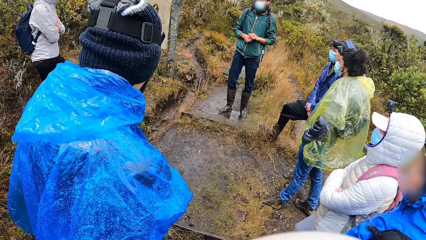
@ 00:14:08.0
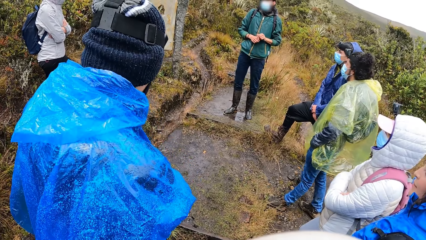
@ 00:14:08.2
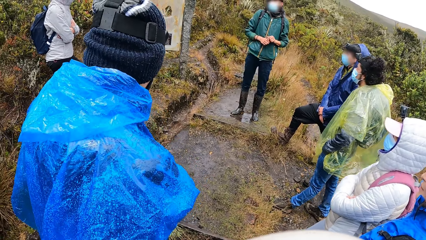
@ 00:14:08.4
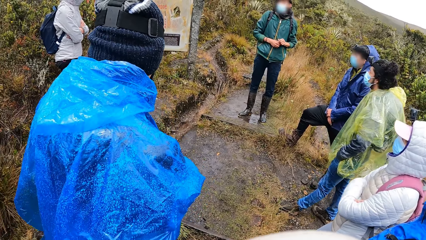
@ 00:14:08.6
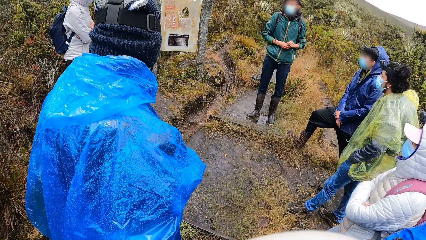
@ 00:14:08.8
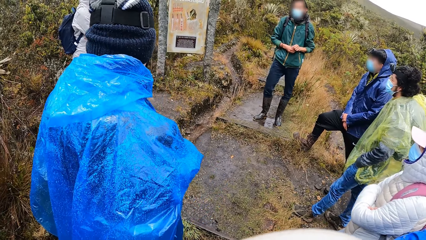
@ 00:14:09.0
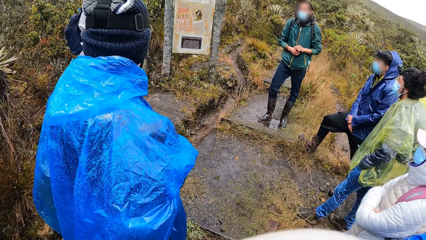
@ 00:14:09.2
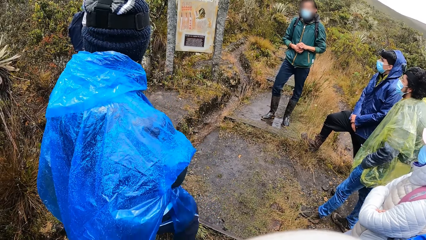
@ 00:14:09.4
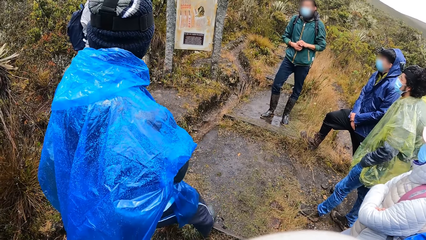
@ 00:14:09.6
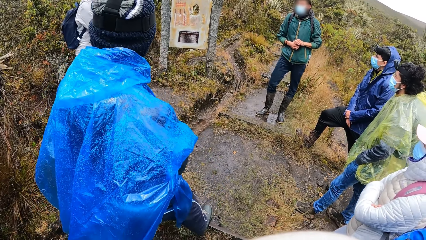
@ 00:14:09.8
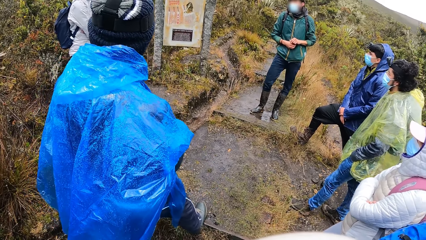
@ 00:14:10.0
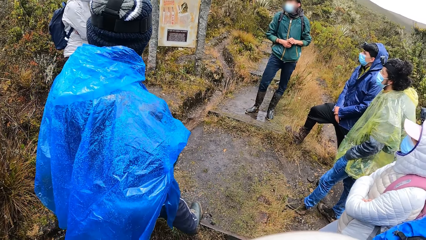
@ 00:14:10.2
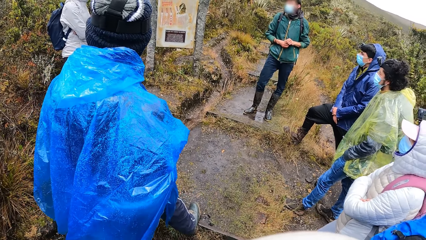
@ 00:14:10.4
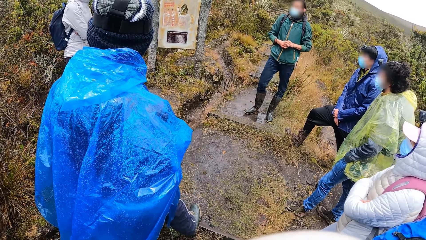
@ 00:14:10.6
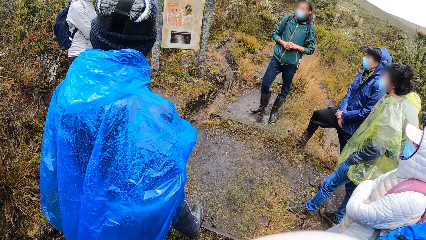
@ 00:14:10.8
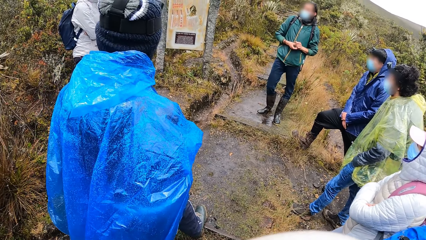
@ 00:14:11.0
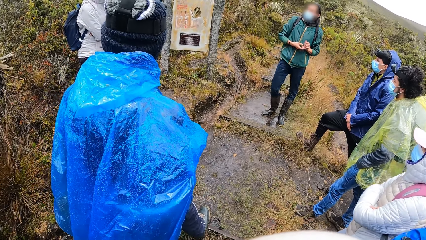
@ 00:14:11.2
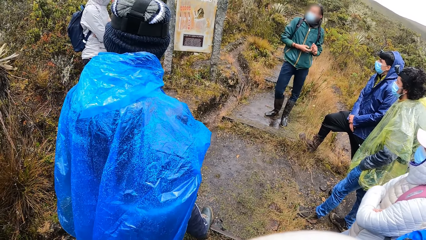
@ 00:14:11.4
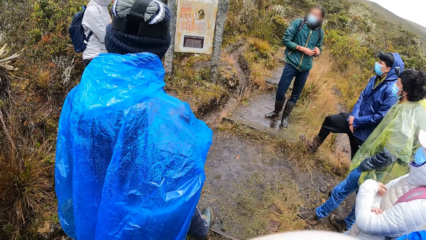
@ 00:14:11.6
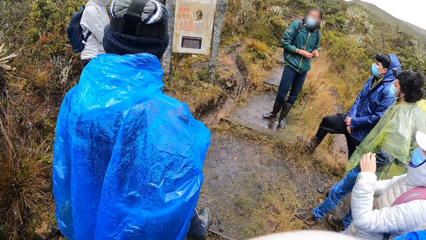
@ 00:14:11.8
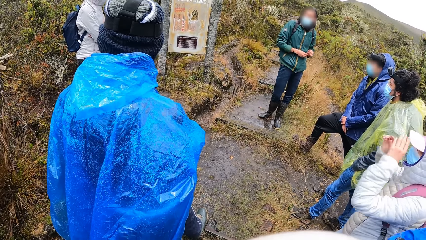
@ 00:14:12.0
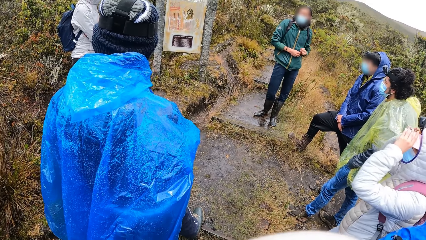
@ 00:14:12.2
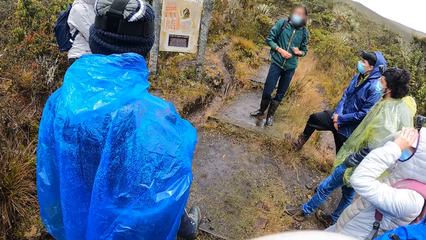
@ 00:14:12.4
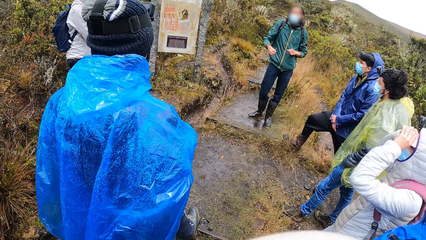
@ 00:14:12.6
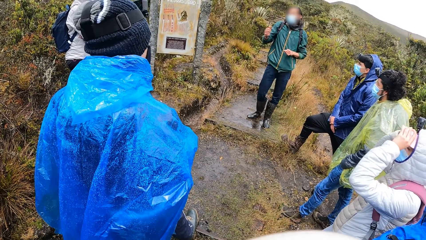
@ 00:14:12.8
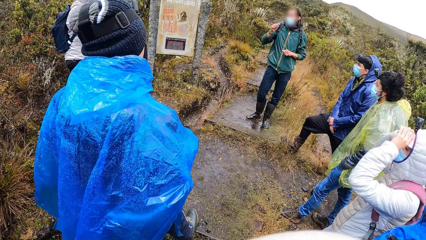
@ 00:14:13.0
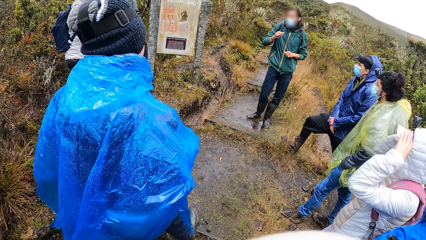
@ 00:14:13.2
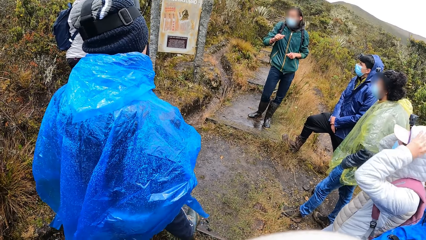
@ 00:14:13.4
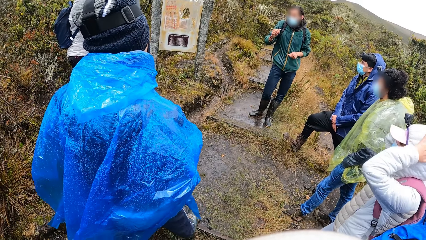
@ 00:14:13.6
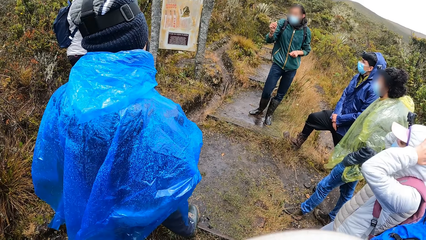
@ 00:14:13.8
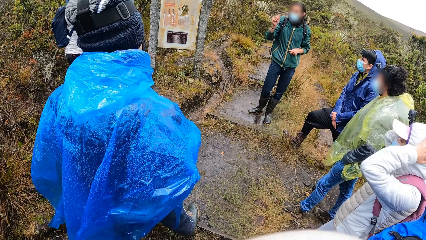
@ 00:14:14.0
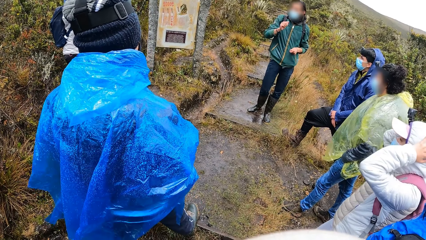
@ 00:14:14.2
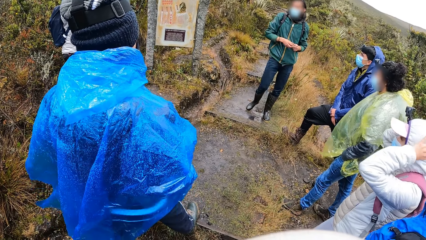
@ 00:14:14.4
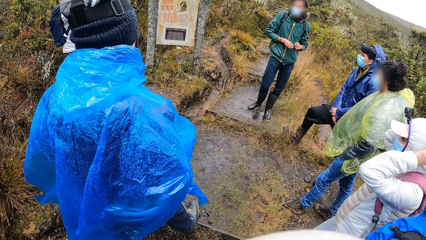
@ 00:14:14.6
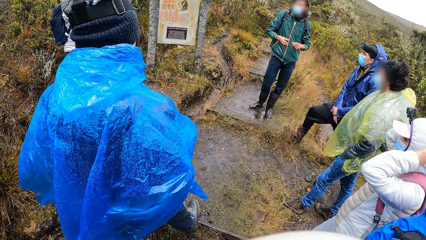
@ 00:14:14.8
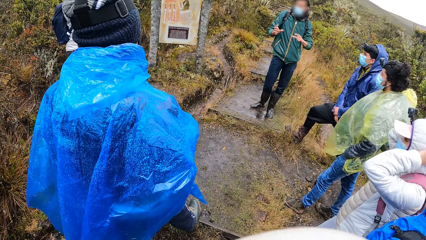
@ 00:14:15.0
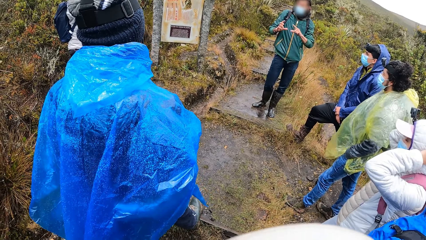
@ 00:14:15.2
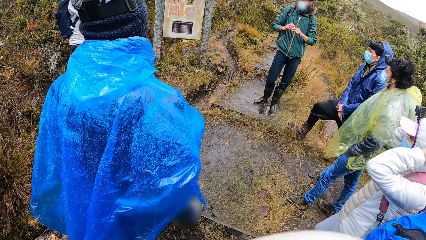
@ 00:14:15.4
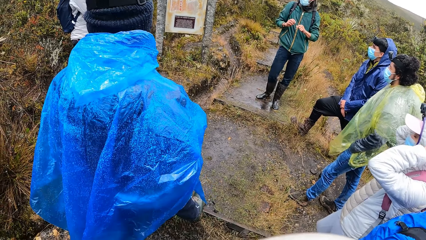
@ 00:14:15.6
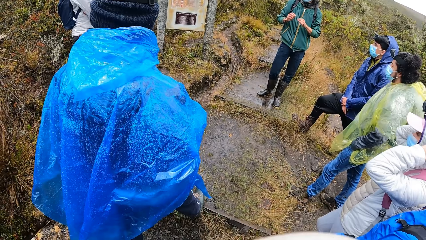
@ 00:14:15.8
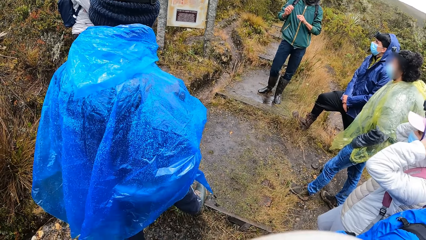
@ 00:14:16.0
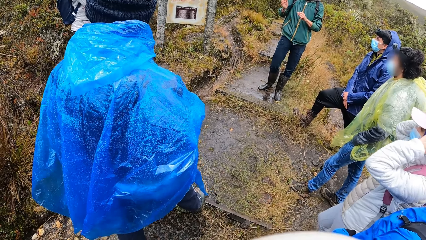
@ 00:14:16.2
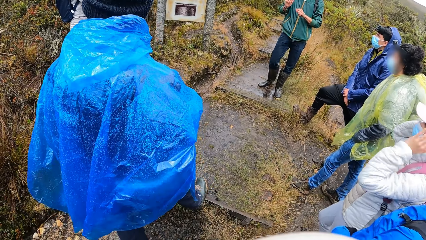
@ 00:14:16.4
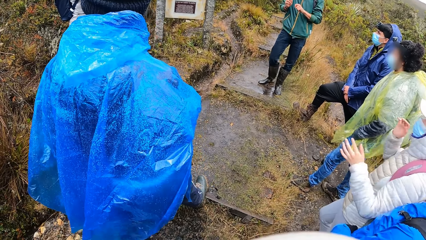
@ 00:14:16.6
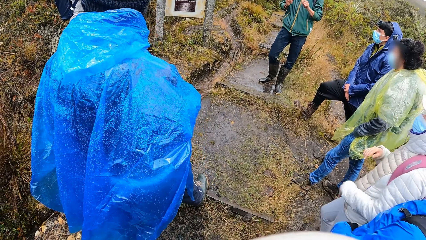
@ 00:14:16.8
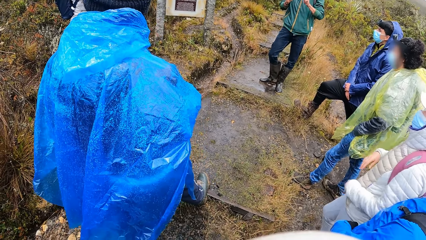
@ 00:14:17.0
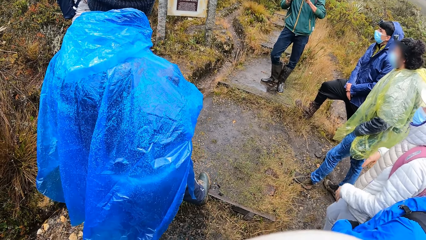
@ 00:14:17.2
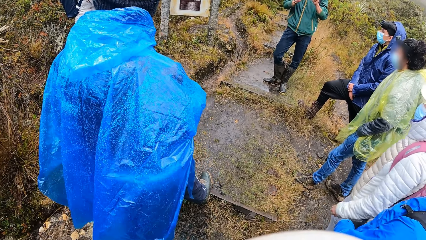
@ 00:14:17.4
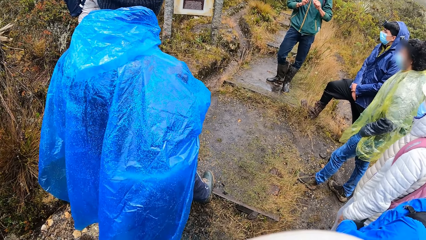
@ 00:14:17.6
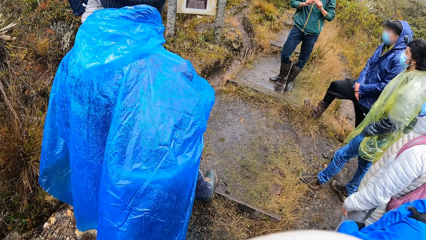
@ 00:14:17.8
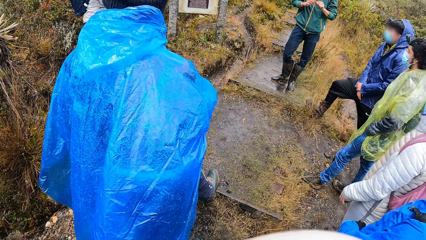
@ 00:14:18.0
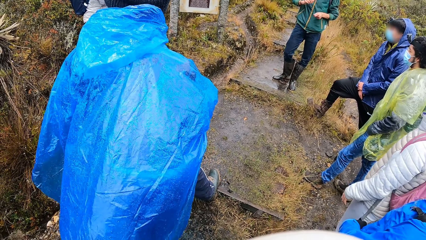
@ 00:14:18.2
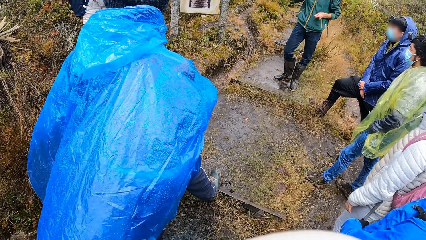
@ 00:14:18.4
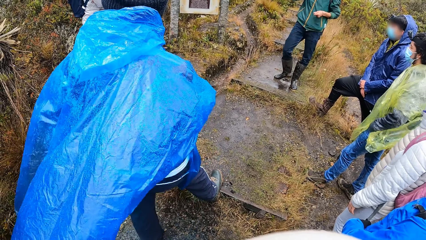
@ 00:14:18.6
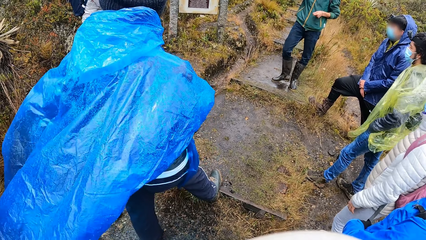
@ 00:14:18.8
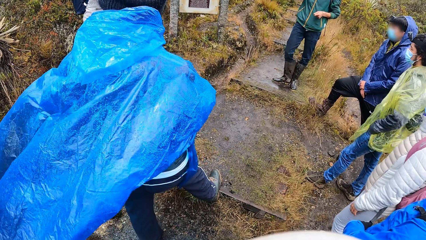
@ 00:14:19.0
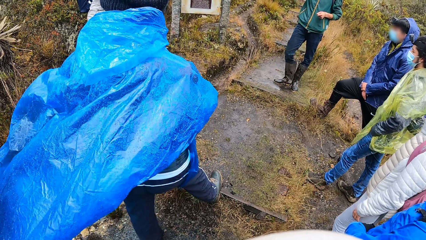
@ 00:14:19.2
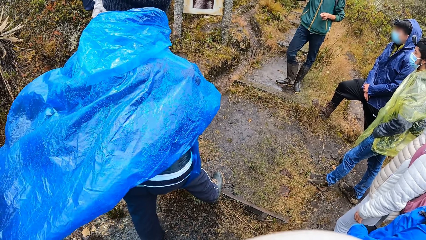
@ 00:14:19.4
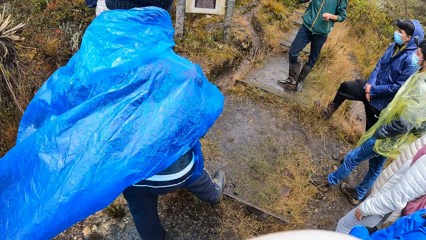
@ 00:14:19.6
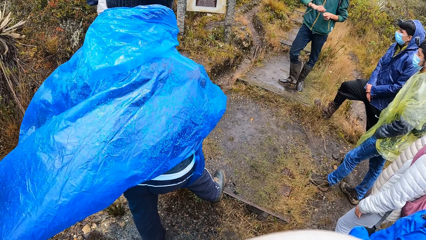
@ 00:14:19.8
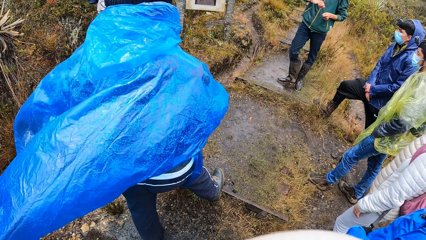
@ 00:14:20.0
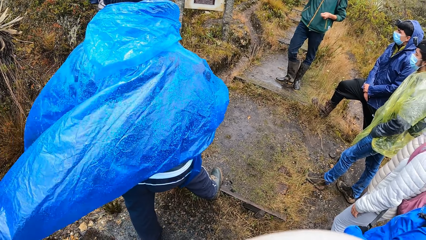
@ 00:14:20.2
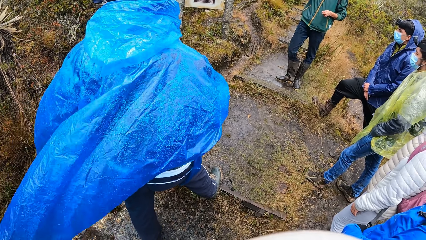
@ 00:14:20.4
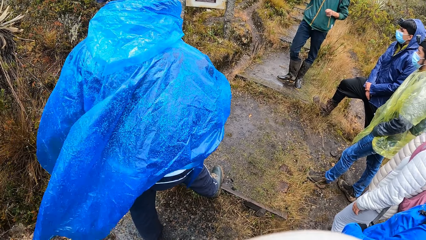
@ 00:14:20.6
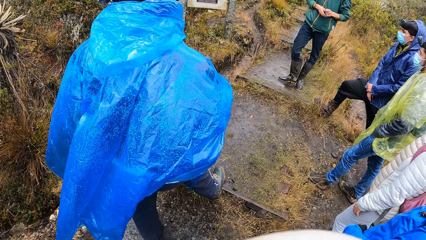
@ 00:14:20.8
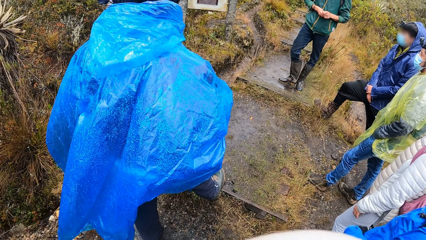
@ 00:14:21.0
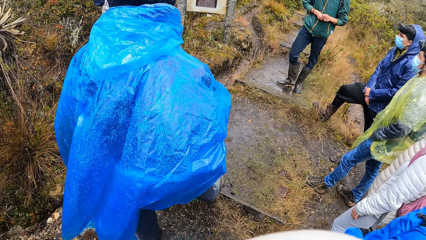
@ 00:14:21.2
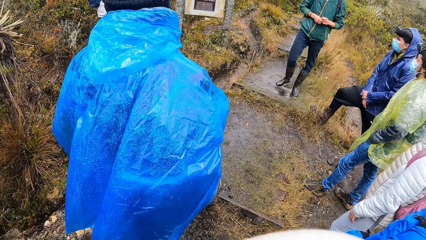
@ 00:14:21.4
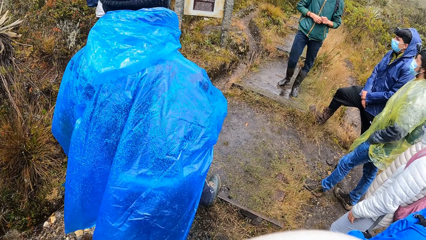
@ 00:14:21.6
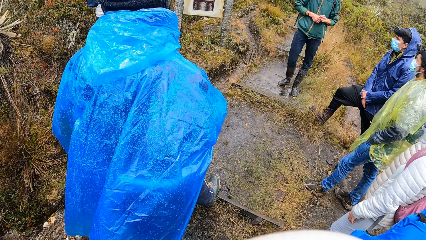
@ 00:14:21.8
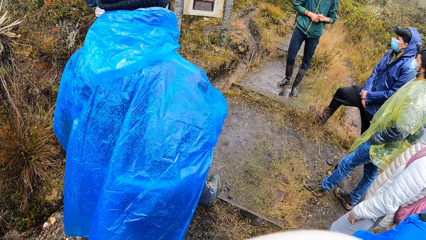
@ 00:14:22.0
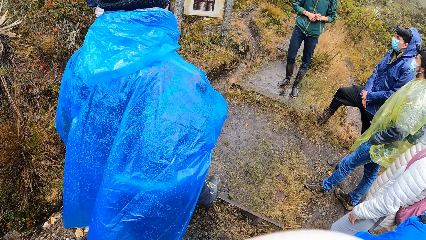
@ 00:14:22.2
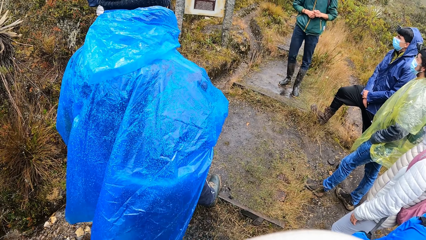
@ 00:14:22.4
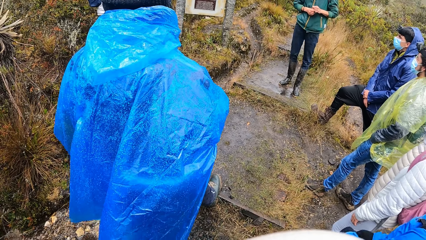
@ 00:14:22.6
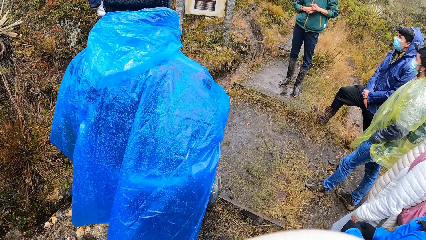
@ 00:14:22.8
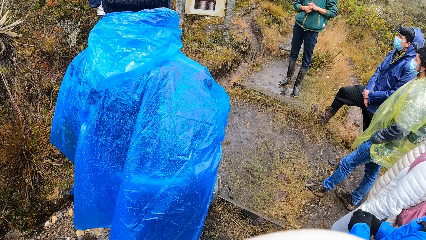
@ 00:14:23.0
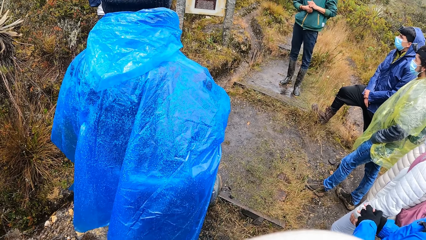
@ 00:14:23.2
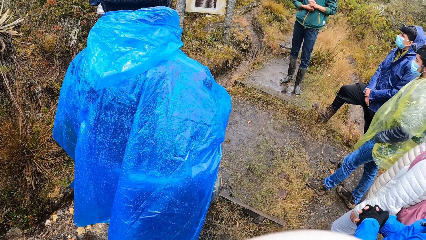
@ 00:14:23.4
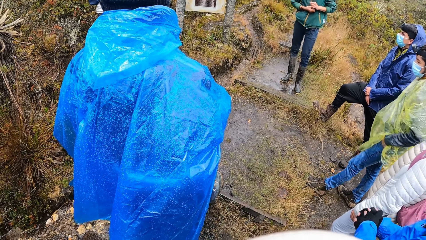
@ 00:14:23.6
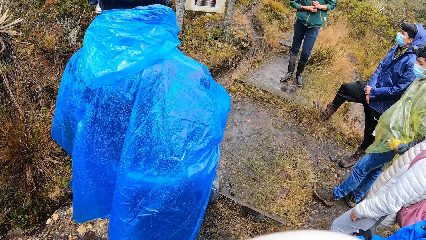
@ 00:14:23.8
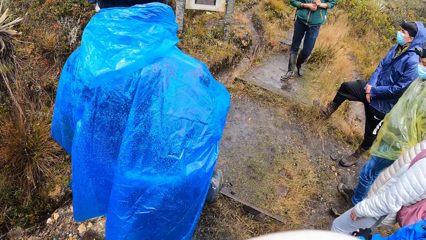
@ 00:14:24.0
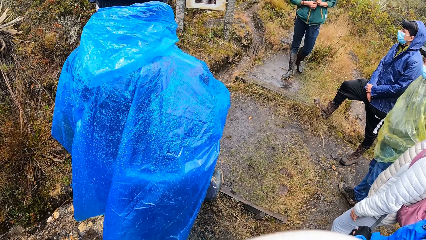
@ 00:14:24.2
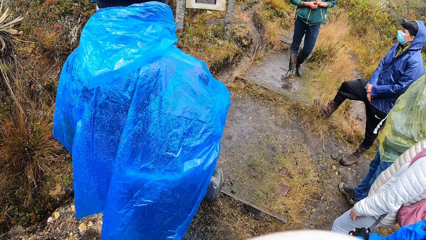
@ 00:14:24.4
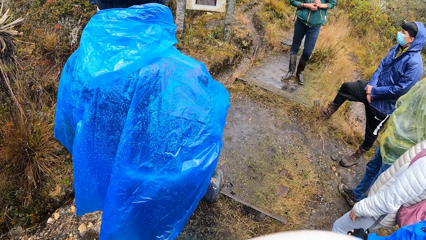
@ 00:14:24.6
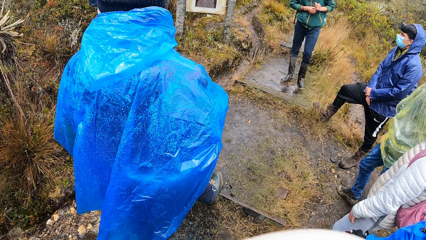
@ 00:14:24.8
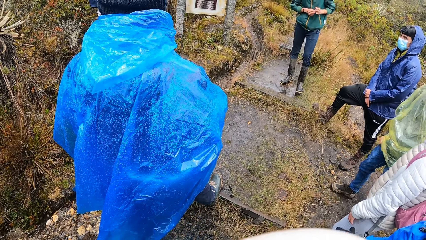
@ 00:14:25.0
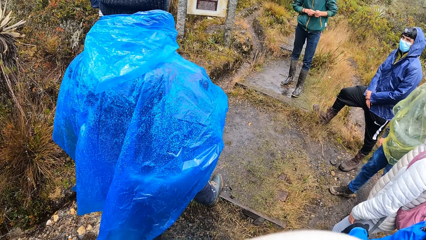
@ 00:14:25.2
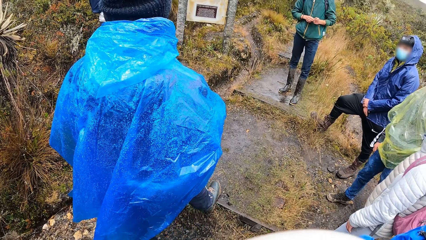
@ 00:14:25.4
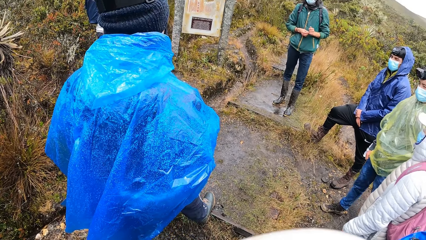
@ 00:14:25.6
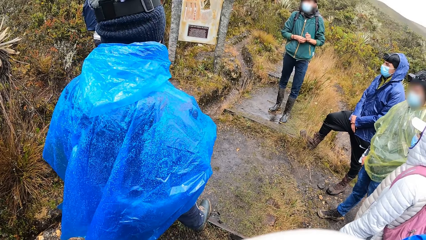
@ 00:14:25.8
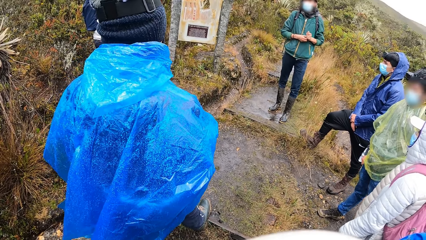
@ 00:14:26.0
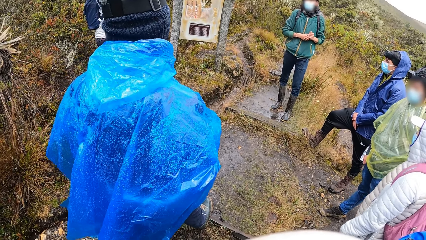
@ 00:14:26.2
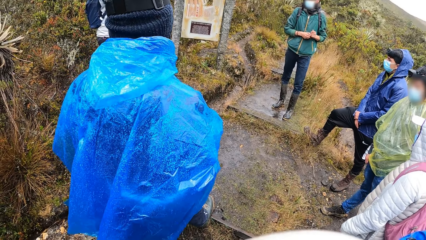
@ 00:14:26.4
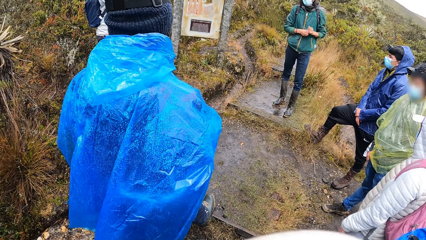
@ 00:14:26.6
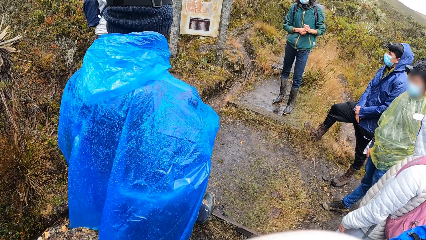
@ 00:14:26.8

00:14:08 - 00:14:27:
The woman adjusts a face cap with both hands.
